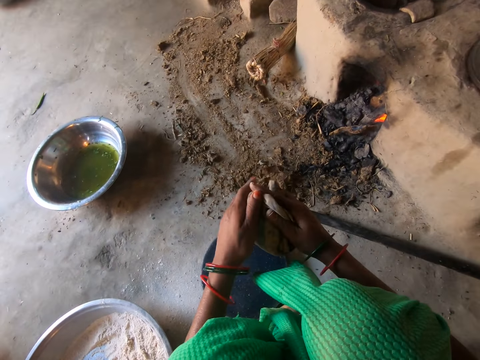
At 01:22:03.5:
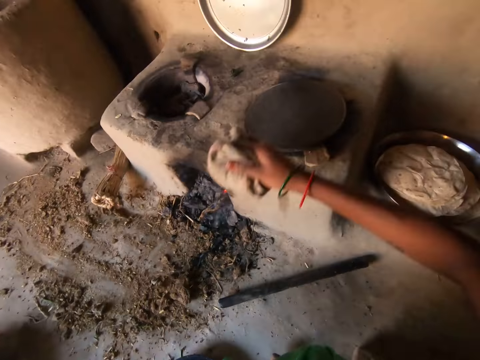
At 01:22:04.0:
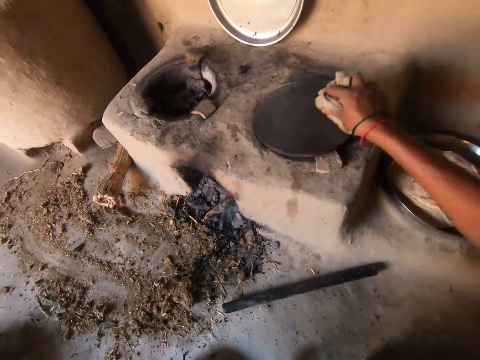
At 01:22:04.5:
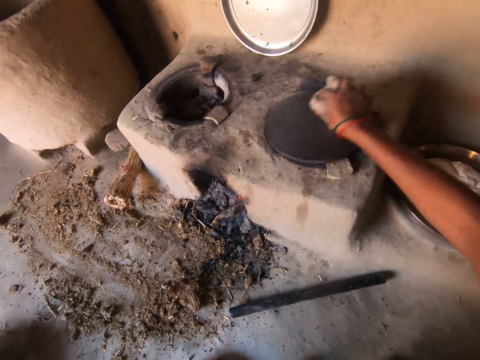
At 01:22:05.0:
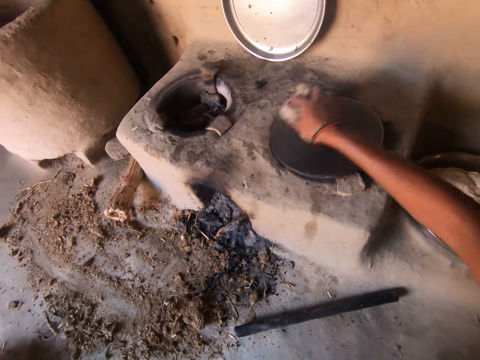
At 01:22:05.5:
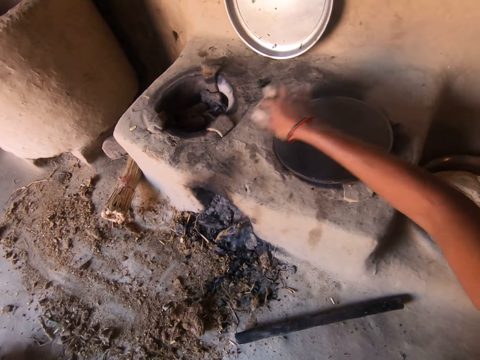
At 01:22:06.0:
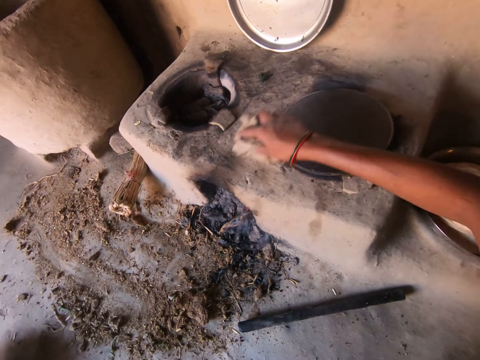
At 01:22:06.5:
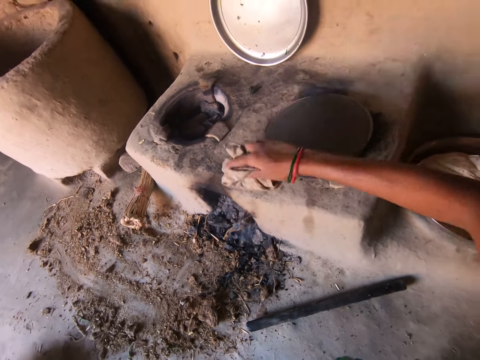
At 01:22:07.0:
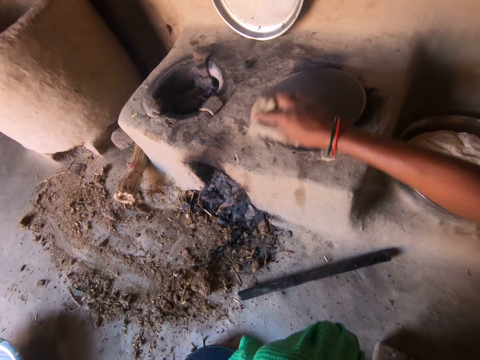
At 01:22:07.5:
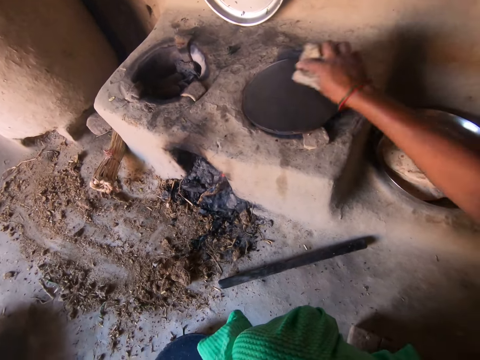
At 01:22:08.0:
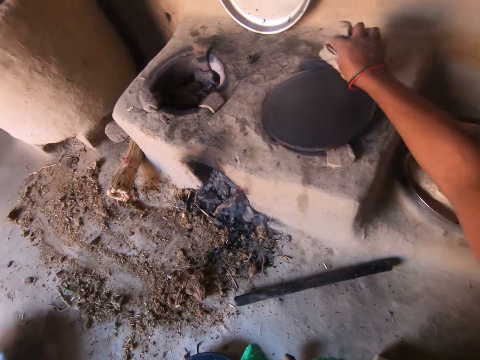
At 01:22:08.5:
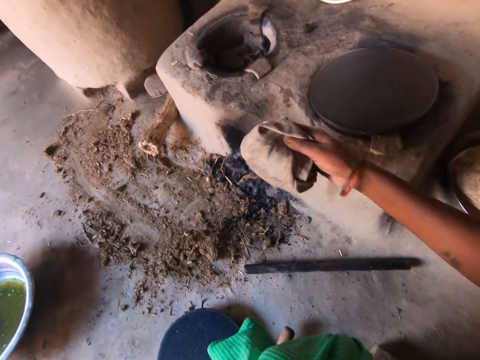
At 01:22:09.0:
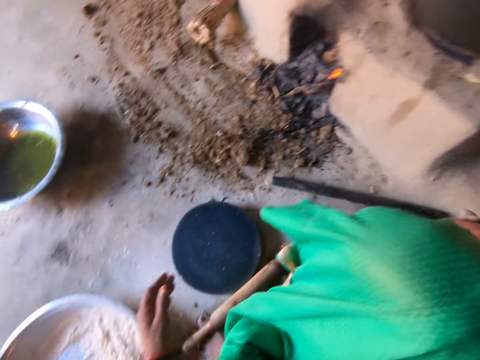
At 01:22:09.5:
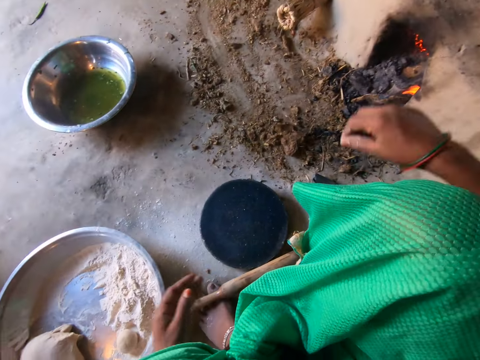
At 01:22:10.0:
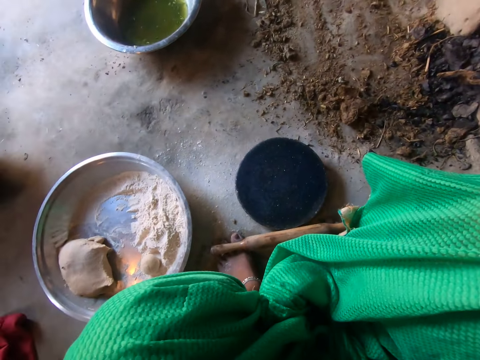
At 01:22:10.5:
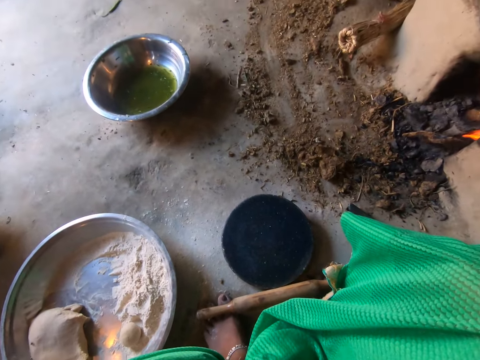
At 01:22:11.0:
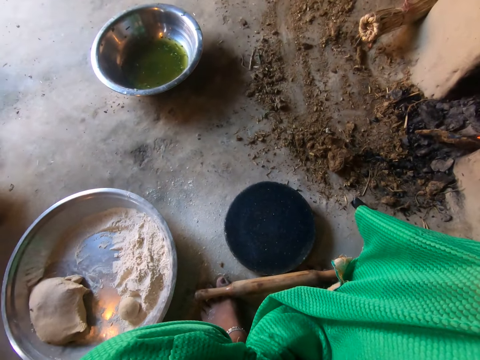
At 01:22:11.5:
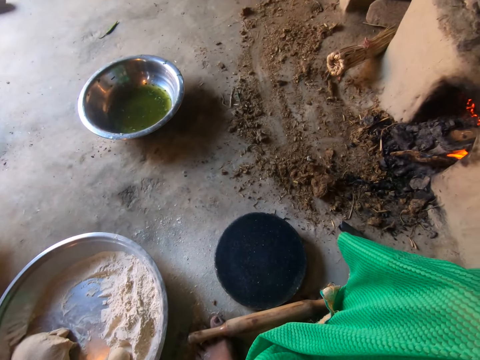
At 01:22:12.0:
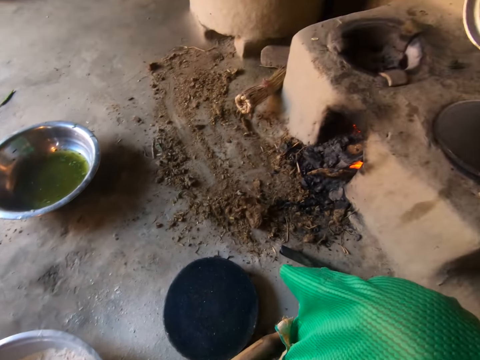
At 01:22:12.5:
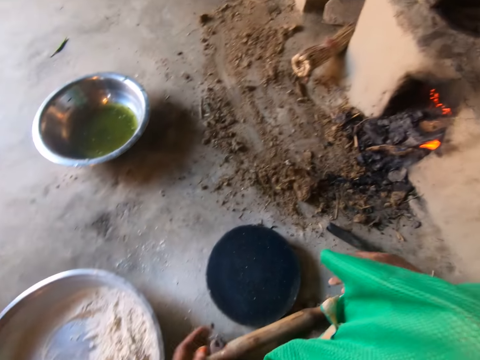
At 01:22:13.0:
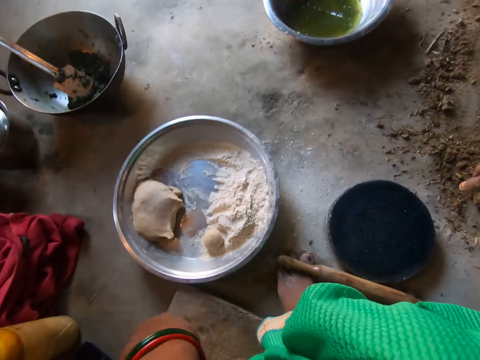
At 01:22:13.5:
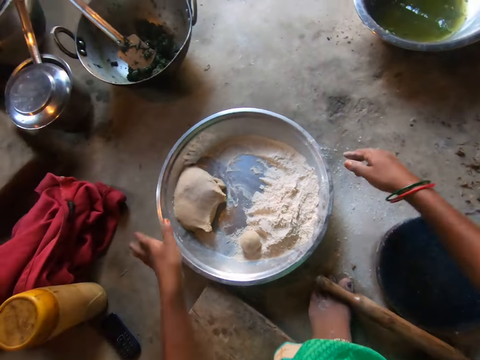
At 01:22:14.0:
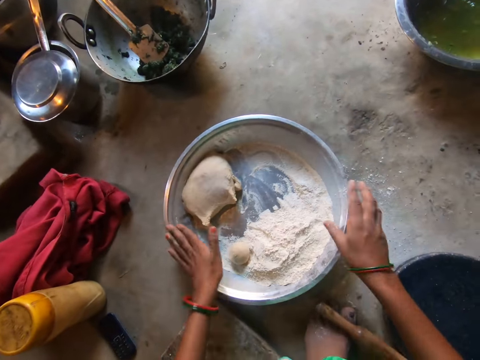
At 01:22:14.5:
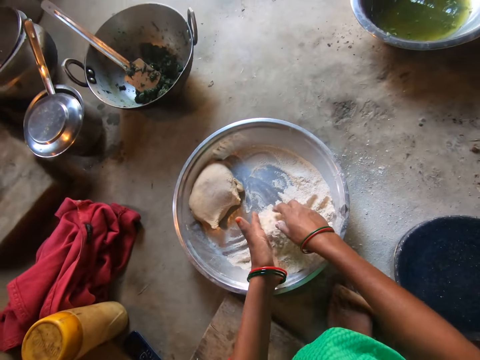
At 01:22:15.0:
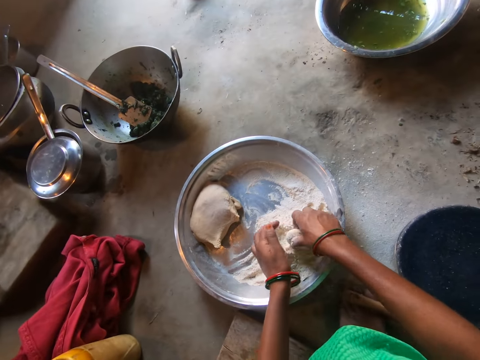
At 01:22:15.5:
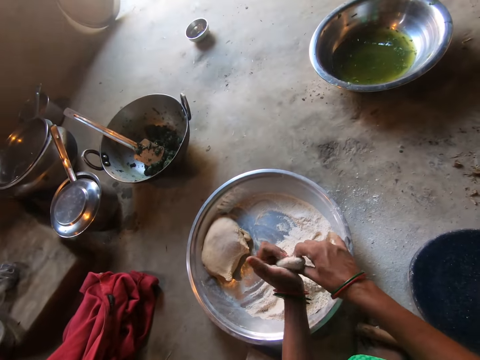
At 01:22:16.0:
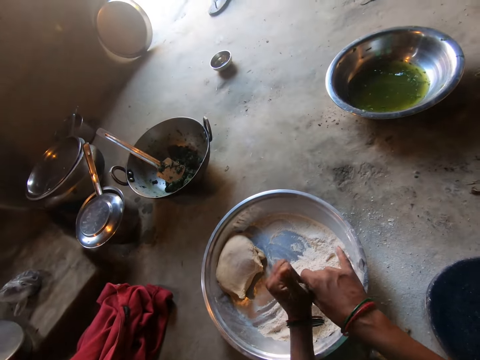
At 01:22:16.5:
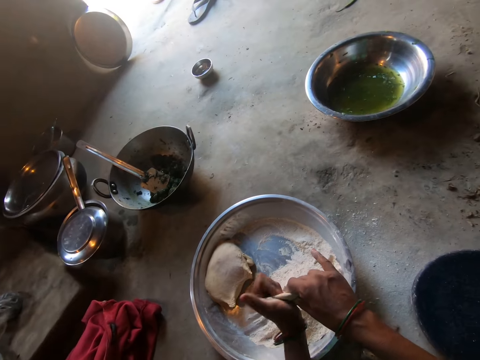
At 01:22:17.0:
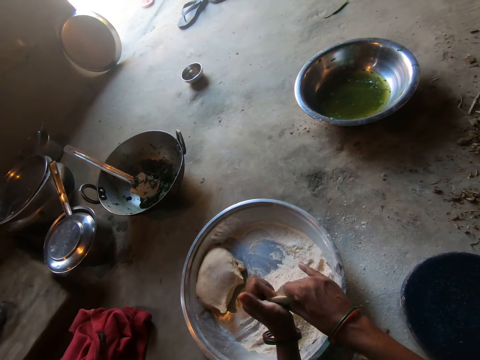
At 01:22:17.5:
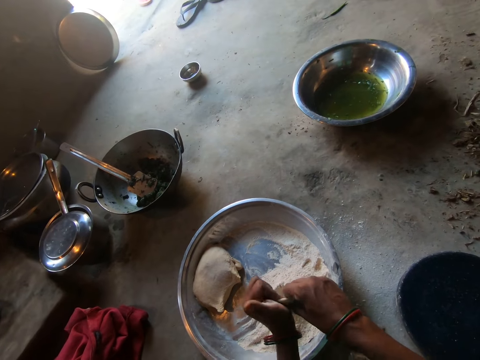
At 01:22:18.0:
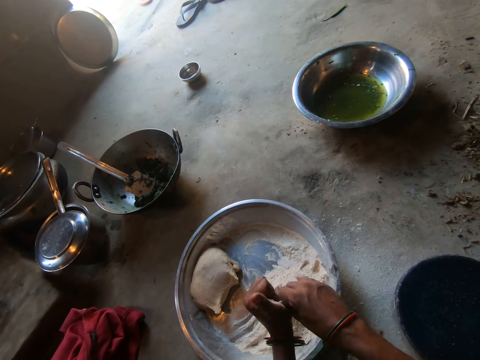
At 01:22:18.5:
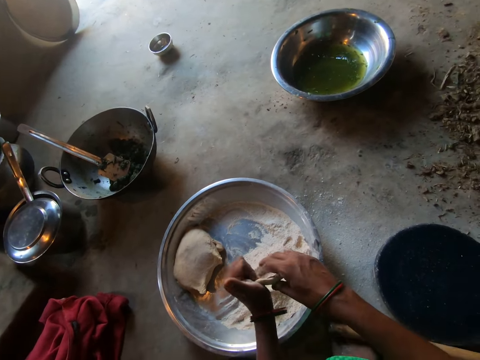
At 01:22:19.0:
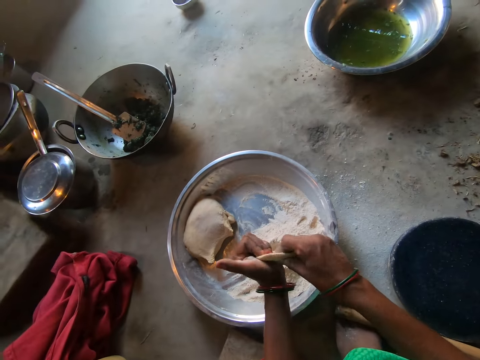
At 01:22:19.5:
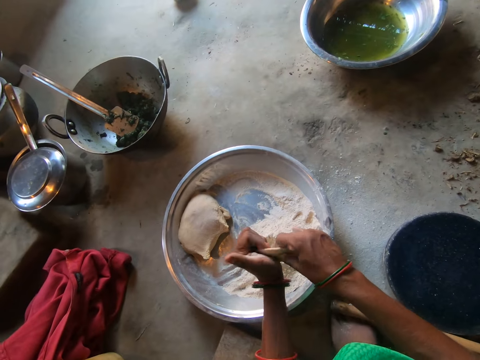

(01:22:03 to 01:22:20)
The camera wearer cleans the hot plate with the rag with her right hand. She drops the rag on the floor. She raises both hands. She lowers both hands. She grabs the basin on the floor with both hands. She kneads a dough in the basin with both hands. She rolls the dough round.

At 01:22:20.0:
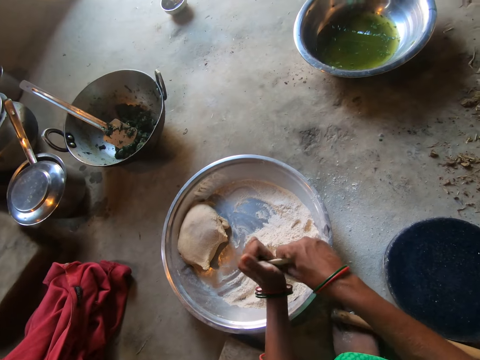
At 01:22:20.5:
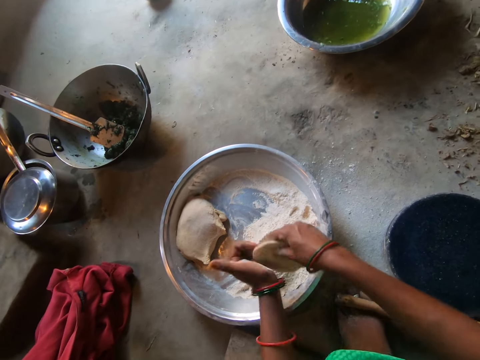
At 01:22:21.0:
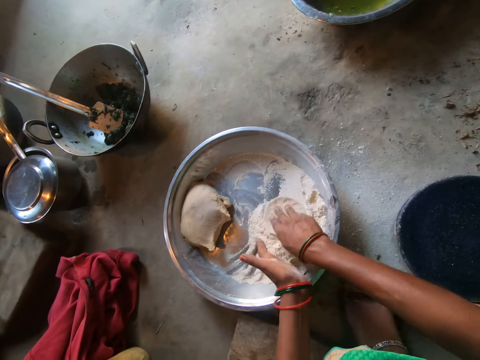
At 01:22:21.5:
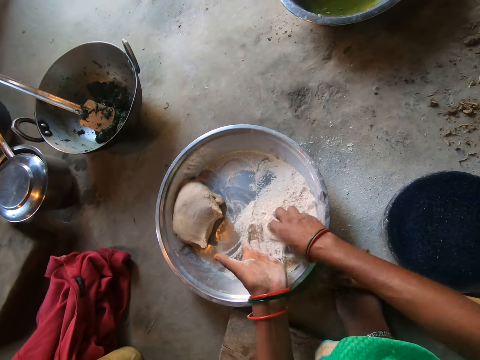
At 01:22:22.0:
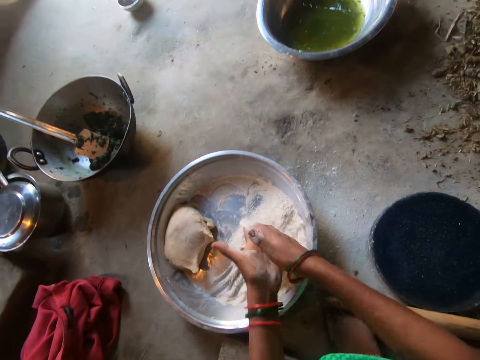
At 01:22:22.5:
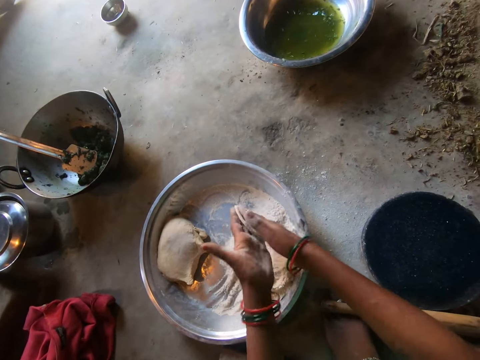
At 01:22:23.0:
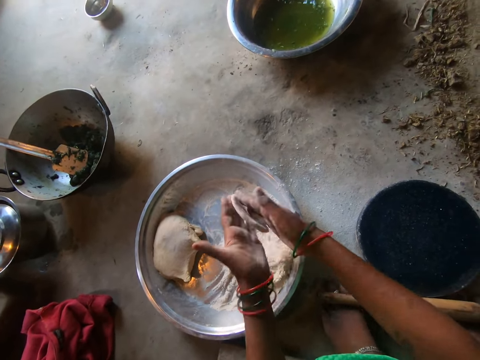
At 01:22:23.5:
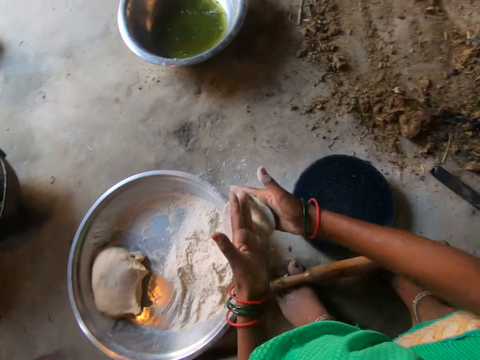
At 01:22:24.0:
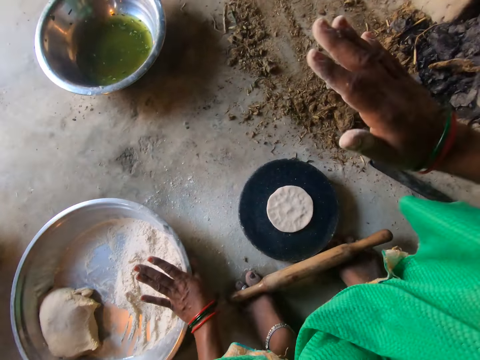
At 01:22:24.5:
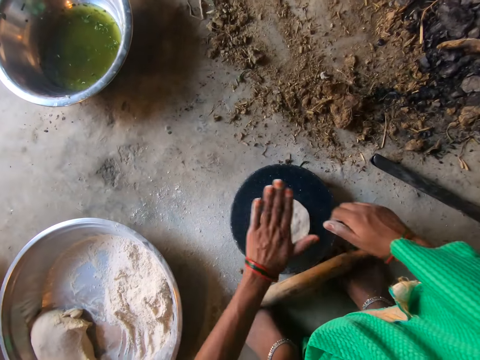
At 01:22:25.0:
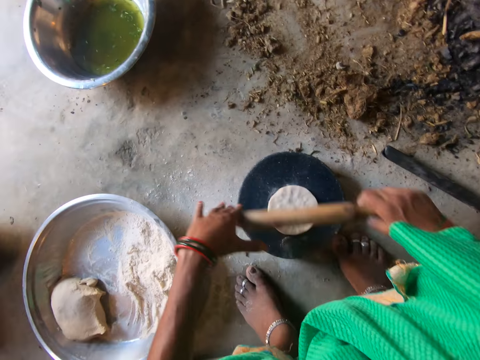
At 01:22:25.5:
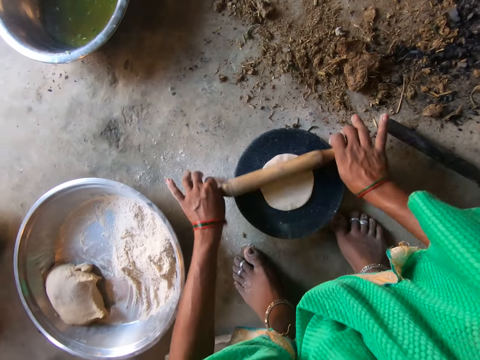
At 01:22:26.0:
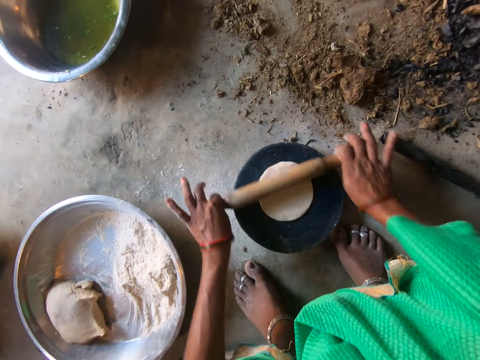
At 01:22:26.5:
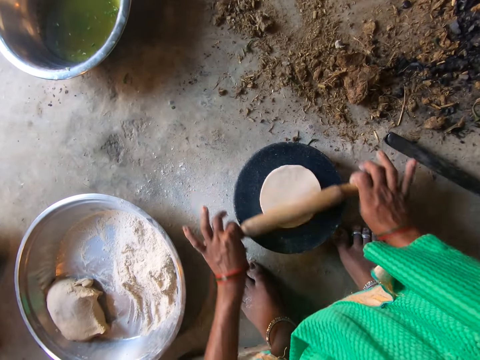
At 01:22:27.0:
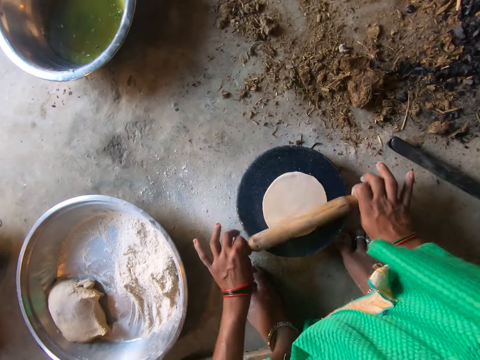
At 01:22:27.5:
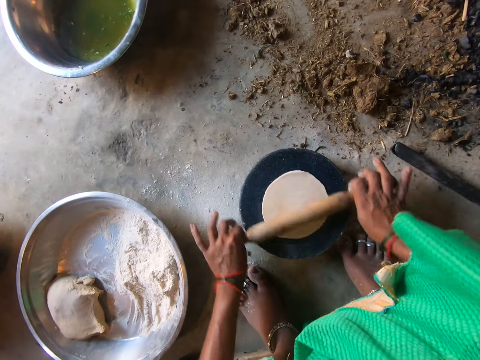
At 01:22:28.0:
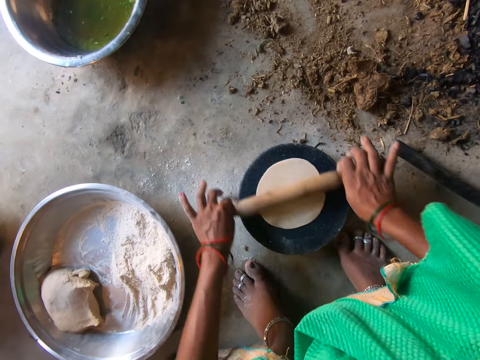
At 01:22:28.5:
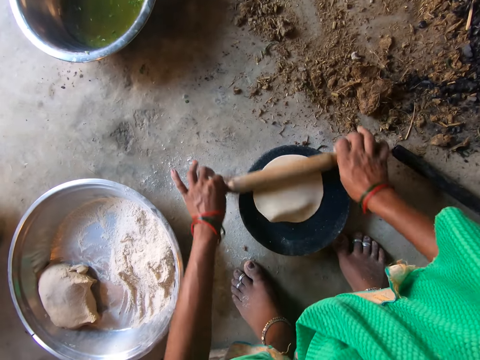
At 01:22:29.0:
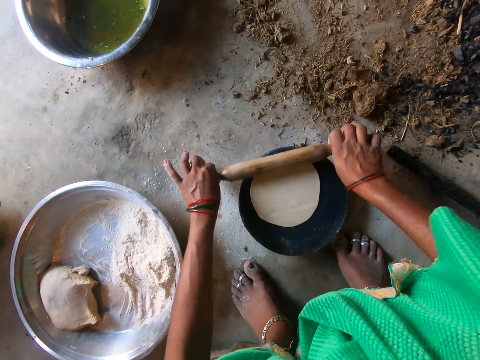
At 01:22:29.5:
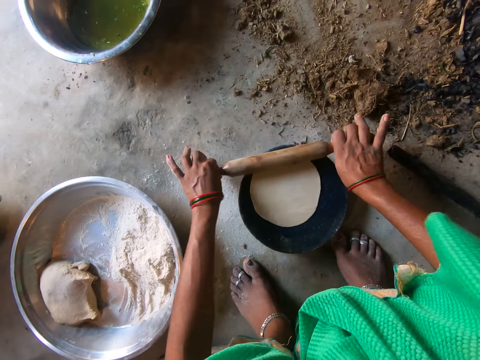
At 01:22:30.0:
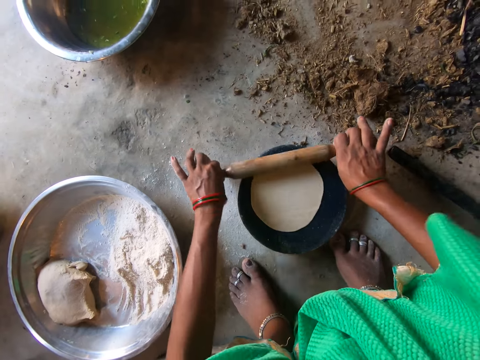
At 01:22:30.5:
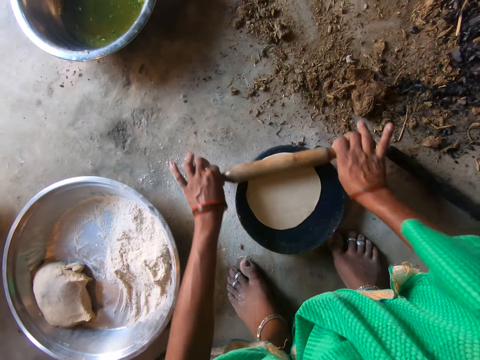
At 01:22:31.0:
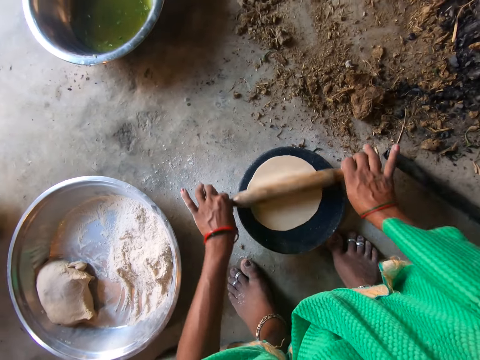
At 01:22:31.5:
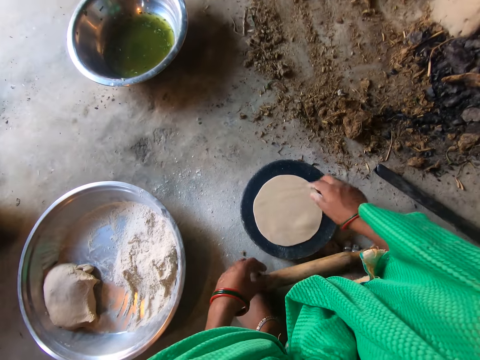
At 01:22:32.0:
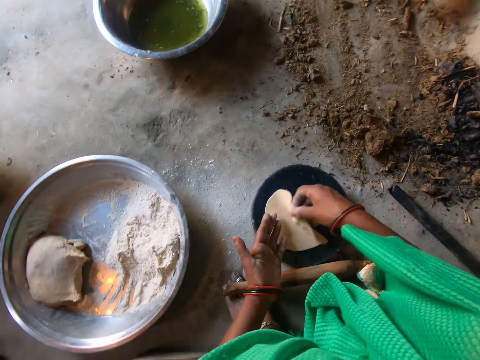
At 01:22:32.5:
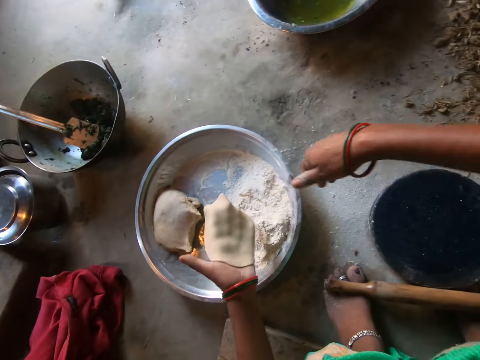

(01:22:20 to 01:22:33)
The camera wearer kneads the dough. She drops the dough on a pan with her right hand. She beats the dough on the pan with her right hand. She beats the dough on the pan with her left hand. She grabs a rolling pin from the floor with her right hand. She rolls the dough on the pan with the rolling pin. She drops the rolling pin on the floor with both hands. She picks up the dough from the pan with her right hand. She transfers the dough to her left hand.
